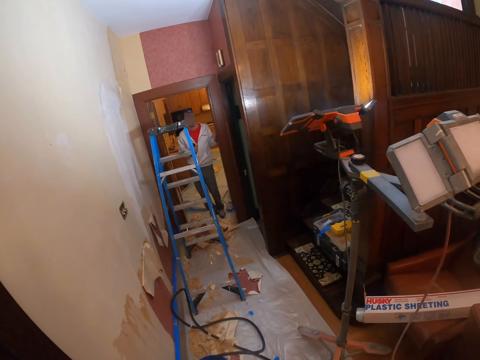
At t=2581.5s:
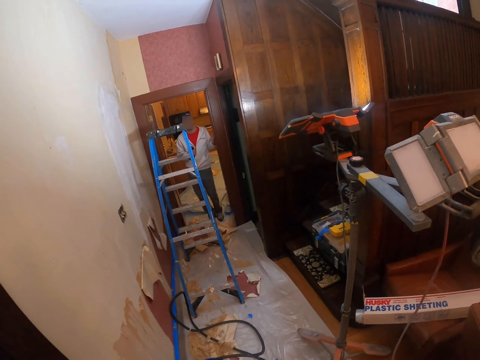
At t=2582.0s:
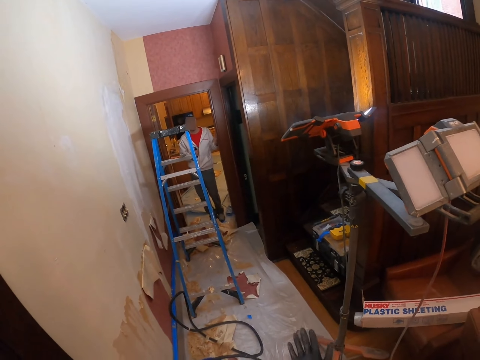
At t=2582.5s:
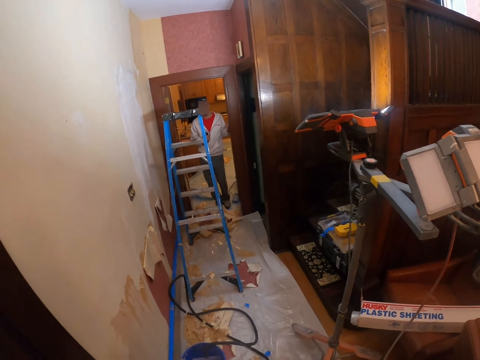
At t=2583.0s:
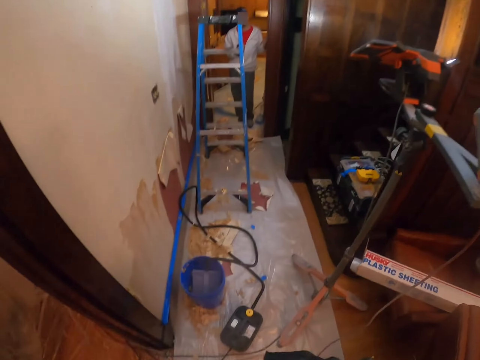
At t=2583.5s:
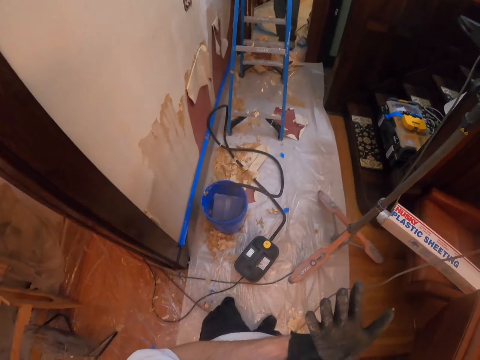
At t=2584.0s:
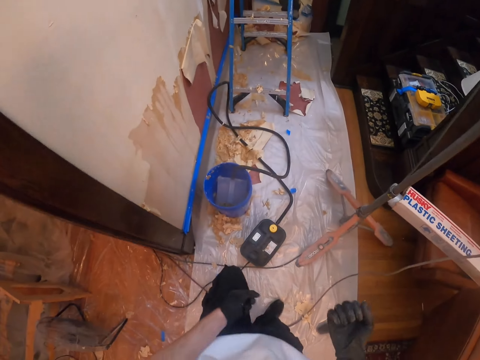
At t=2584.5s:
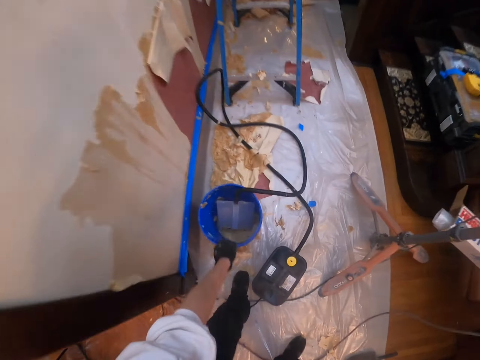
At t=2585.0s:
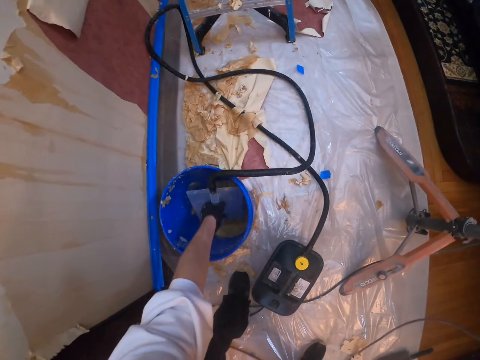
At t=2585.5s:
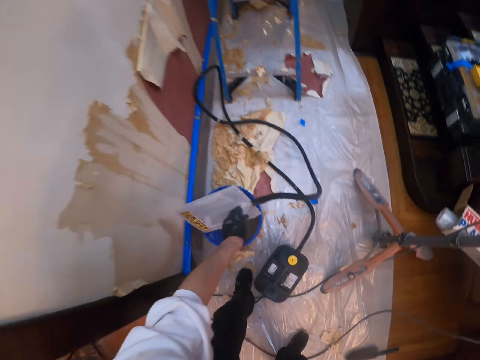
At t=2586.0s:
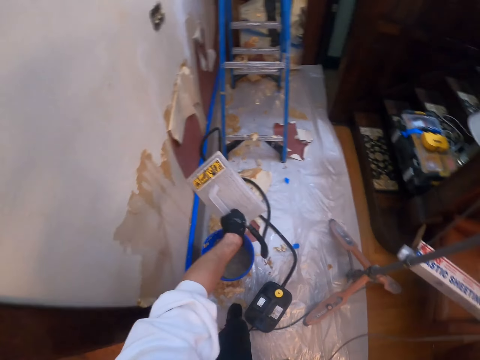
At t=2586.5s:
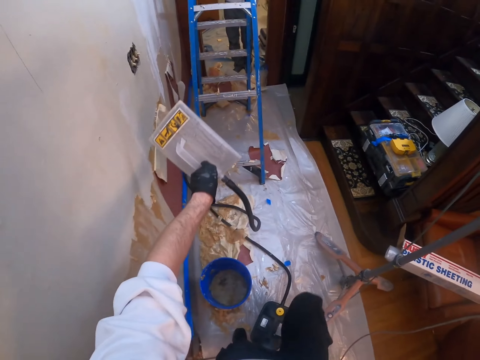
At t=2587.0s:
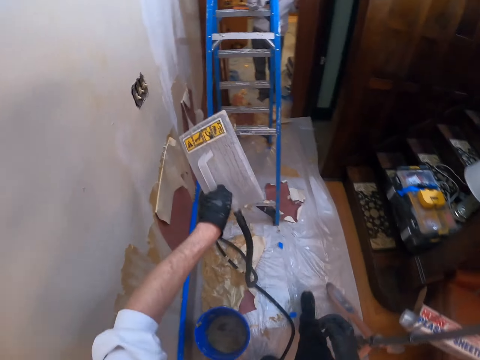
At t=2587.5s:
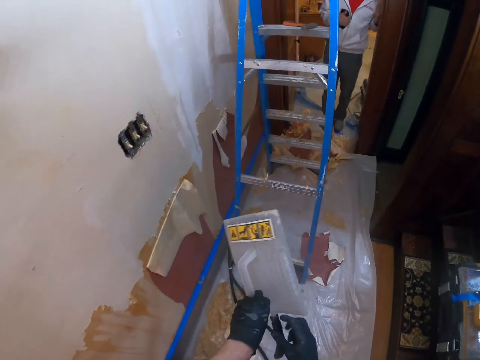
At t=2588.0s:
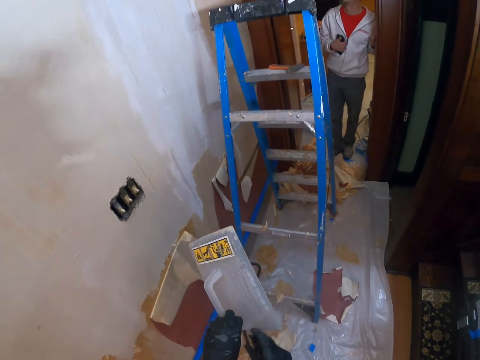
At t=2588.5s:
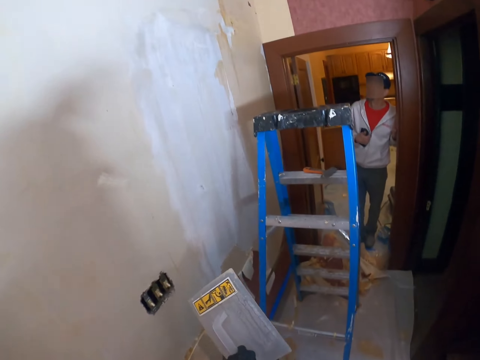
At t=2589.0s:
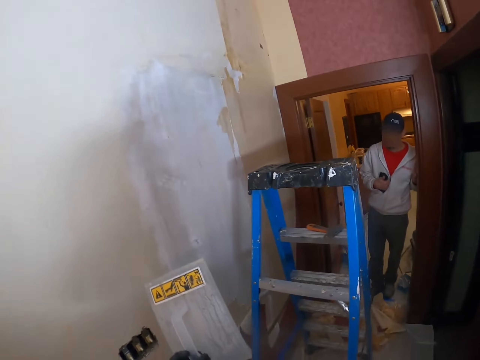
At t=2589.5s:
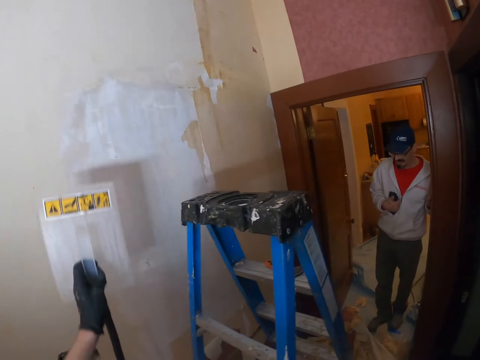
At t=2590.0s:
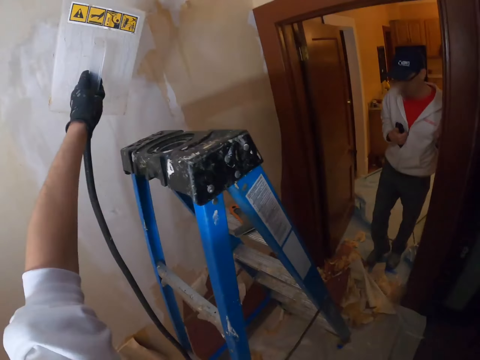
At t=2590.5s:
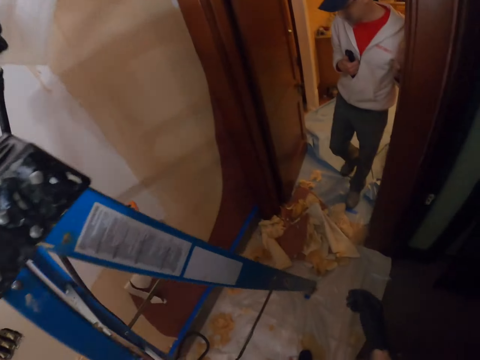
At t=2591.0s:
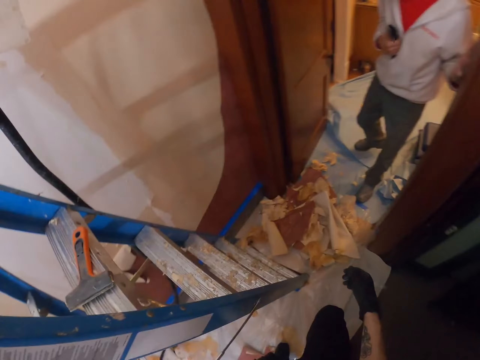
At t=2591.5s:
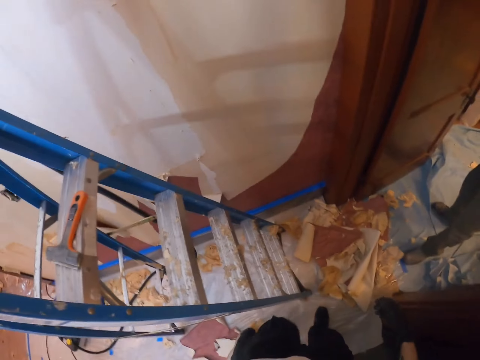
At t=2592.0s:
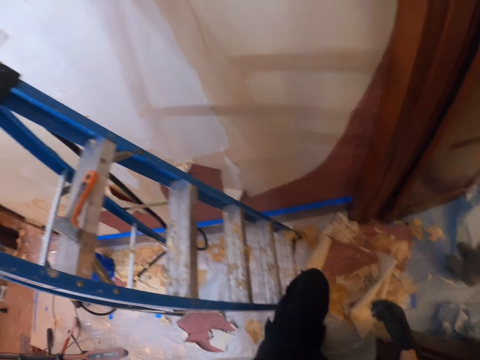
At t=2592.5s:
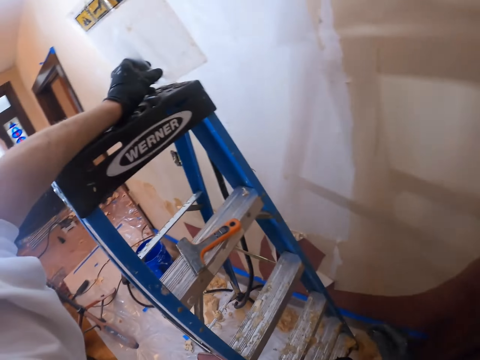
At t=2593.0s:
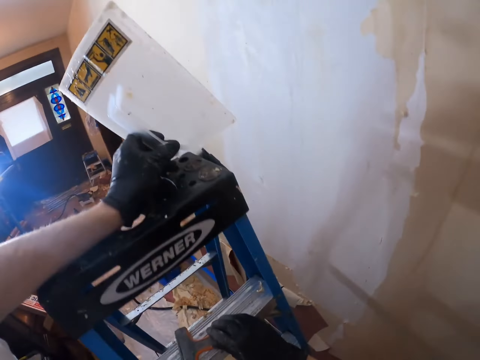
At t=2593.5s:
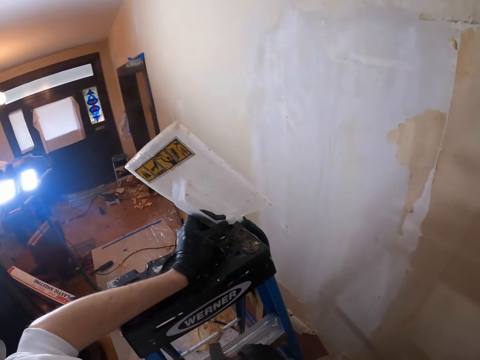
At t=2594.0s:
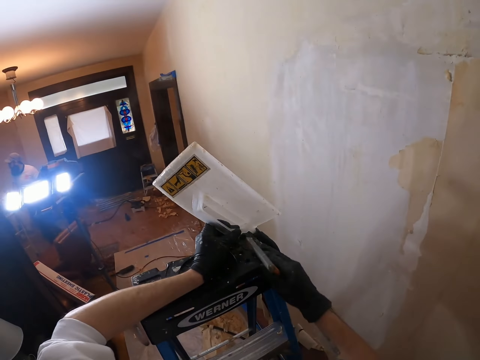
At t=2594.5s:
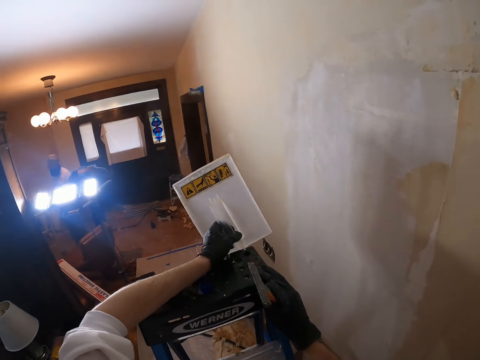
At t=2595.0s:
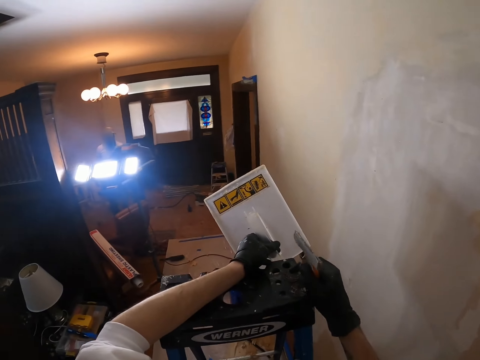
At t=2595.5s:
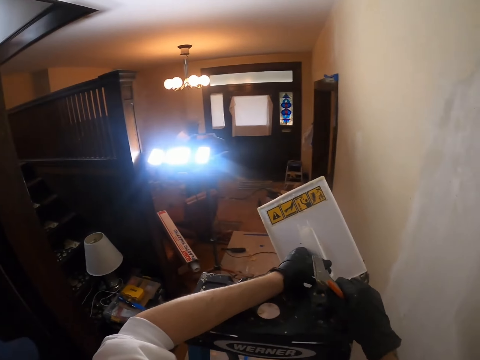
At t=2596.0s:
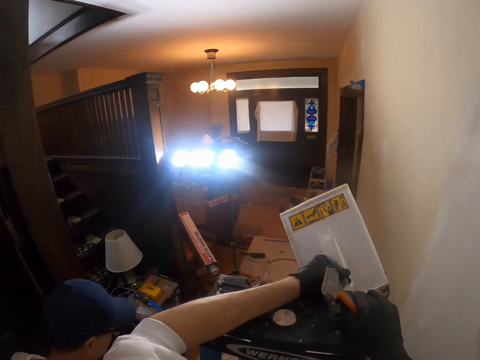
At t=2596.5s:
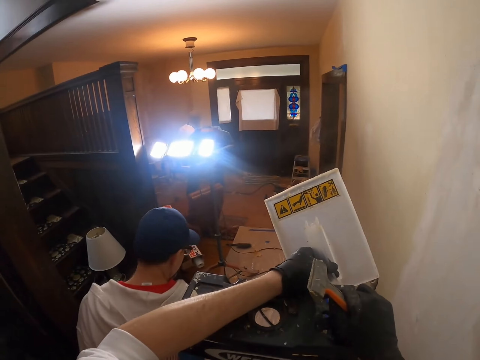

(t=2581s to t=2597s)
The camera wearer looks around. They pick something and lift up something. They put something to the wall. They move around. They step on the ladder. They pick a brush from the ladder.

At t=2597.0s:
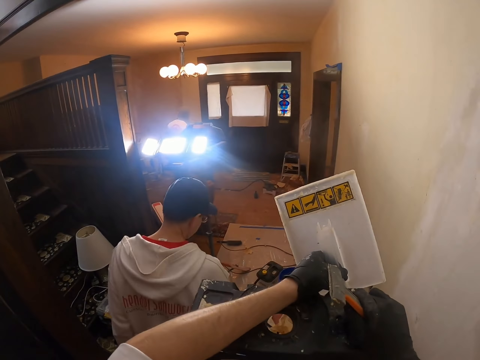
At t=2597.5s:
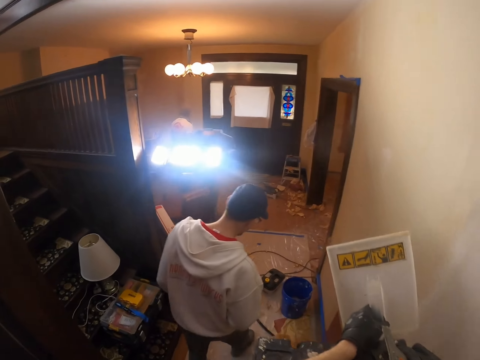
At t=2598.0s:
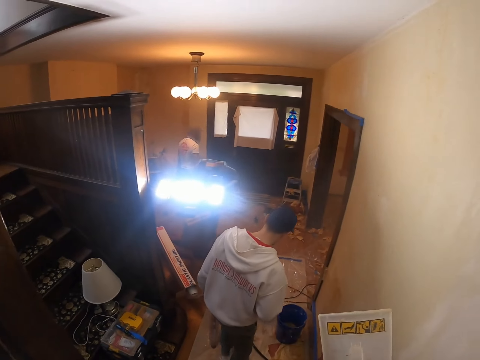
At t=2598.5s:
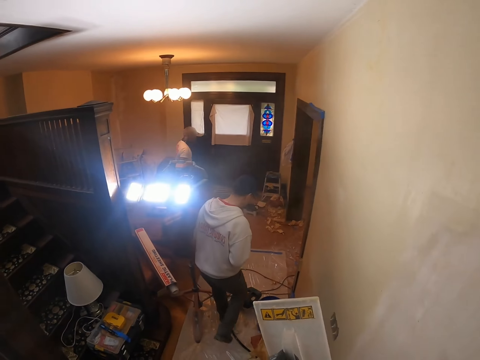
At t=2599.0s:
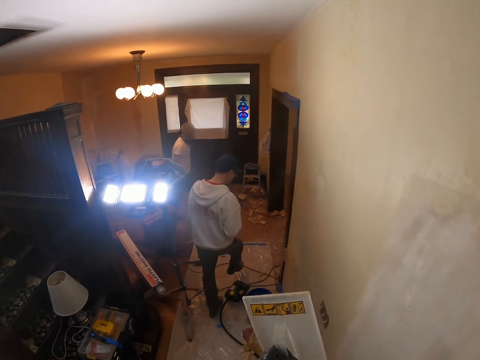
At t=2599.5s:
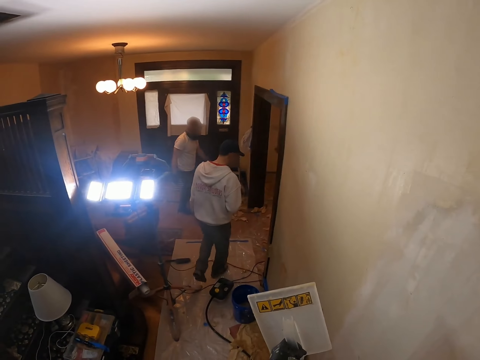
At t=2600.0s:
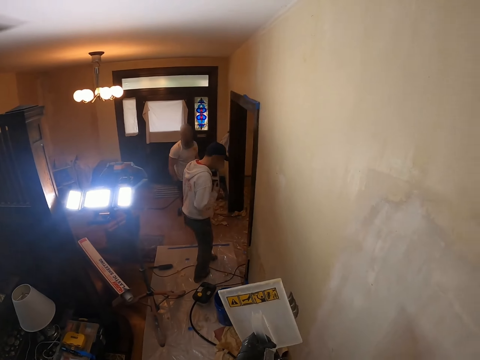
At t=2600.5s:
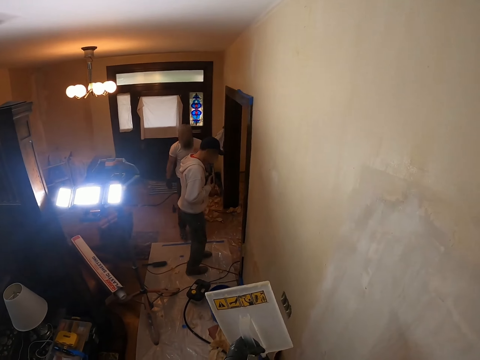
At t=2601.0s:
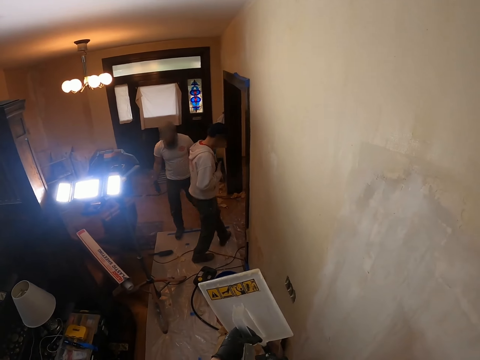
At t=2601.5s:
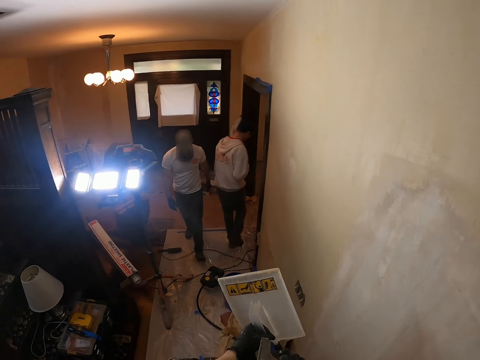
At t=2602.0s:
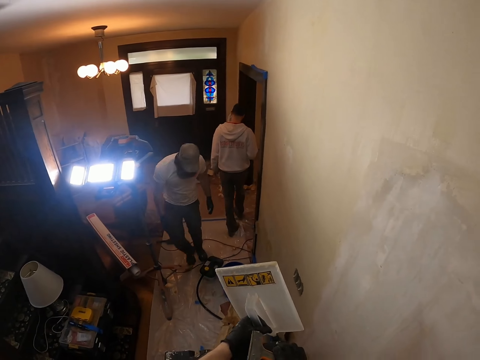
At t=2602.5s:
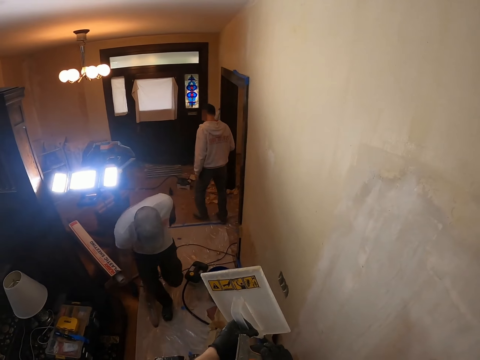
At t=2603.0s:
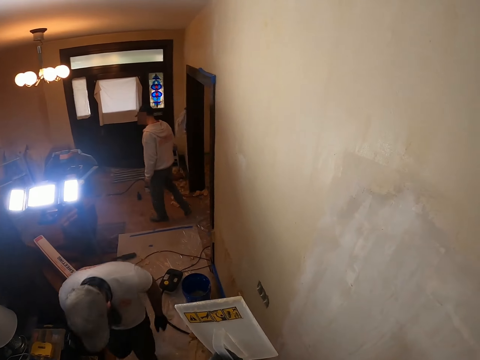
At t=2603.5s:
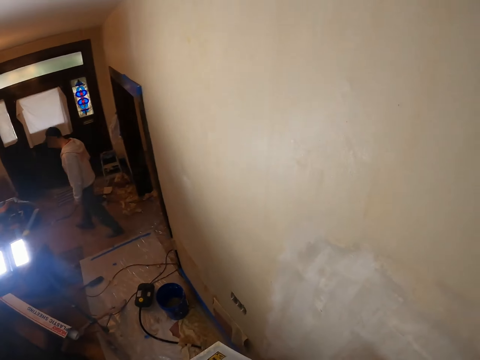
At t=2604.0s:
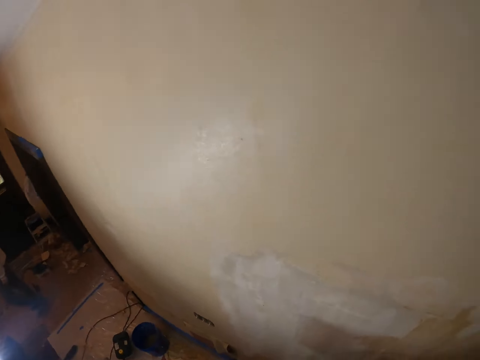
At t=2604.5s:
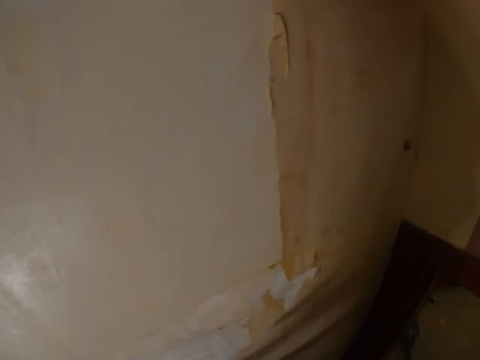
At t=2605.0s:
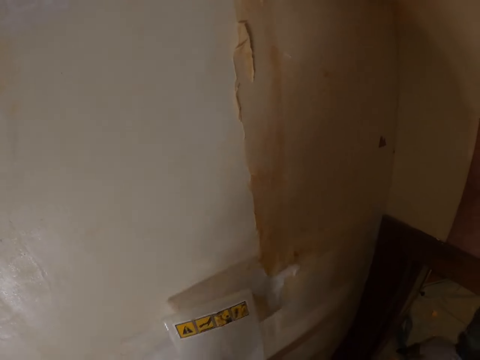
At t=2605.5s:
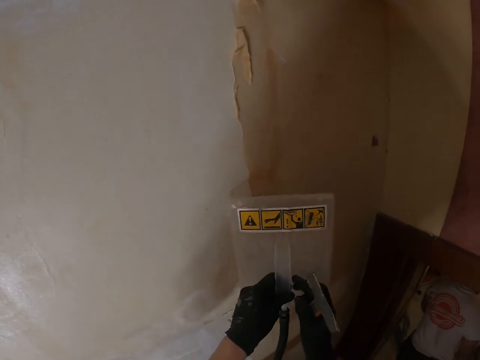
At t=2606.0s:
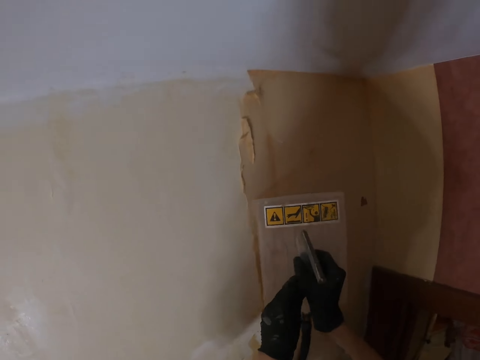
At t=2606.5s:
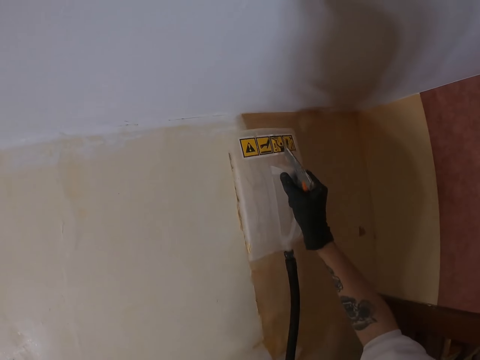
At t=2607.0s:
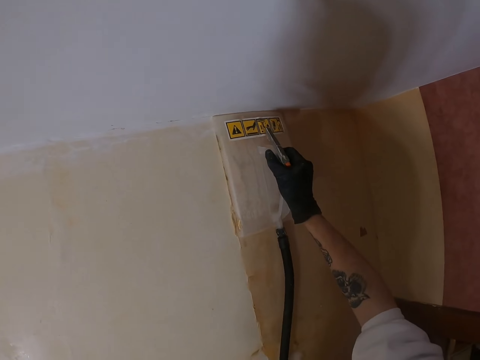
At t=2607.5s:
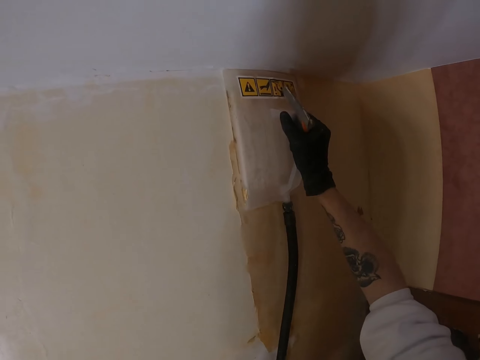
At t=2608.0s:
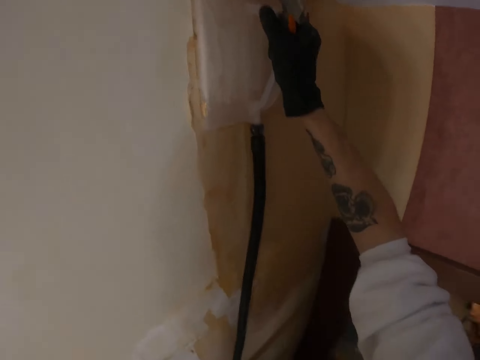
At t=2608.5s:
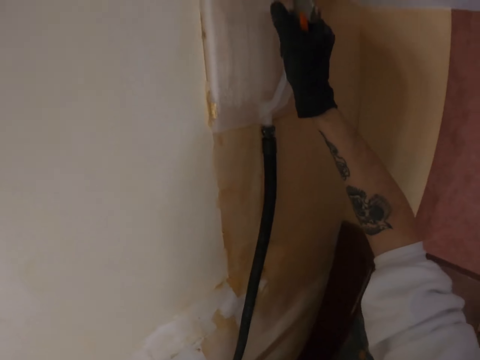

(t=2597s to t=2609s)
A person walks around. Another person walks around. The camera wearer looks around. They put something on the wall.
